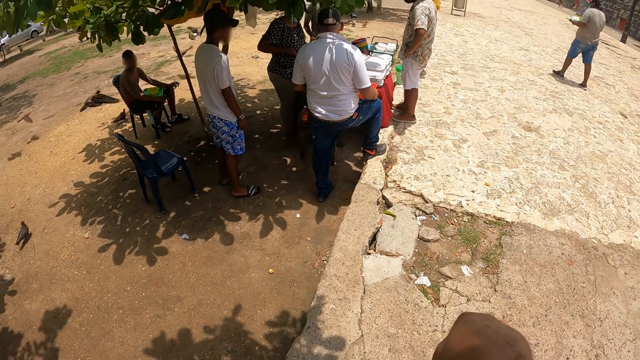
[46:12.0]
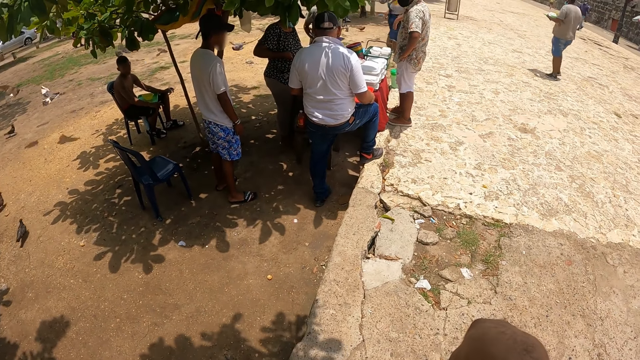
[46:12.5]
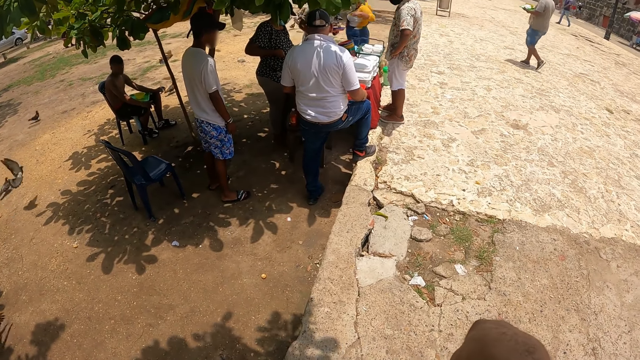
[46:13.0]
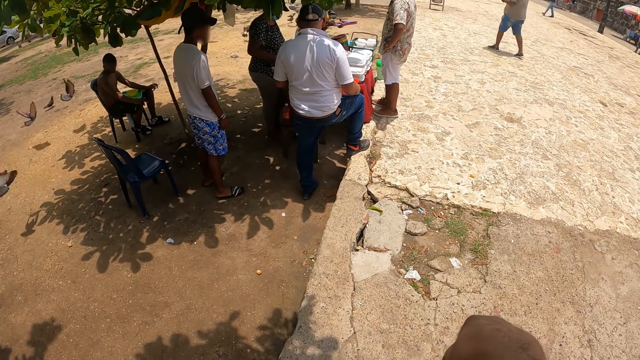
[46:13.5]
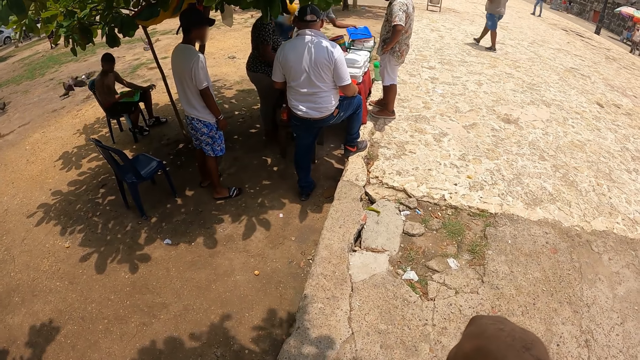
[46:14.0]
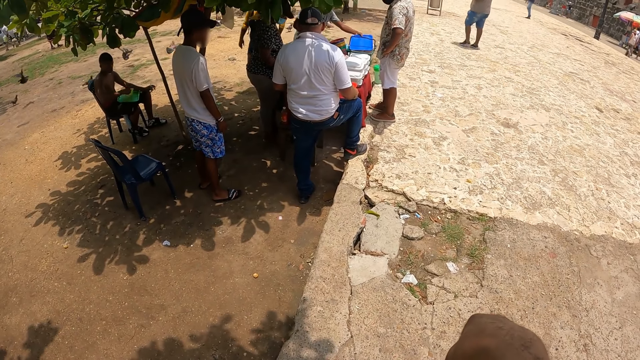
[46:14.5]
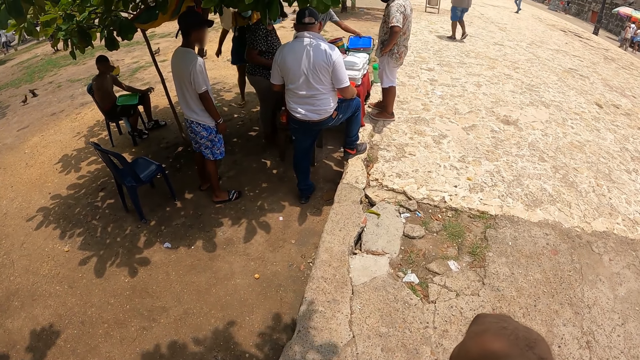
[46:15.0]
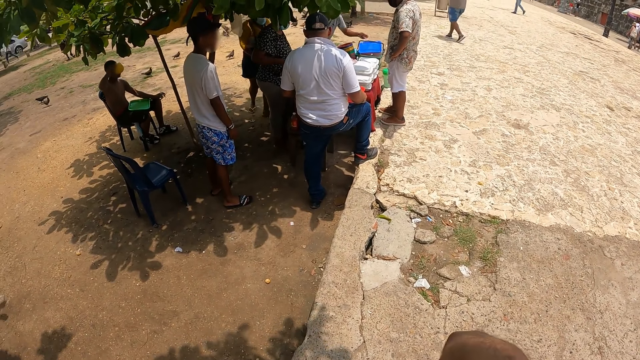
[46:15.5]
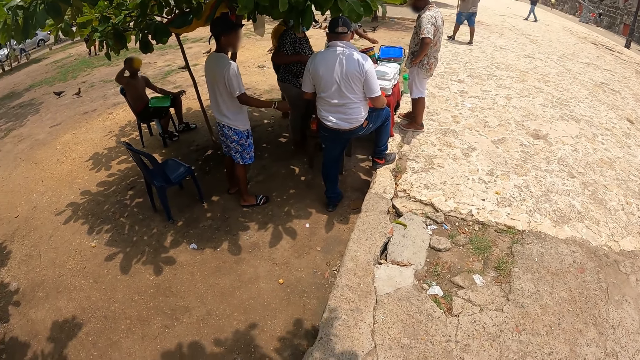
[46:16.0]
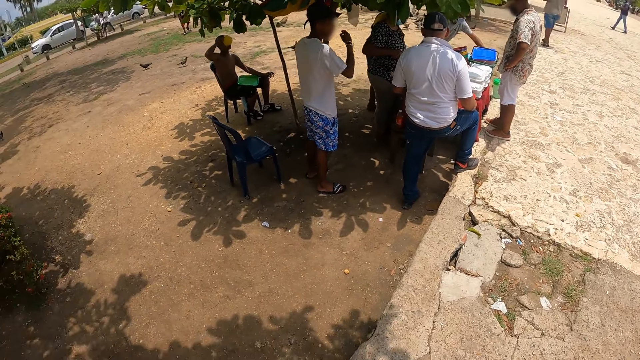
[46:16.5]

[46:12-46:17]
The camera wearer stops.

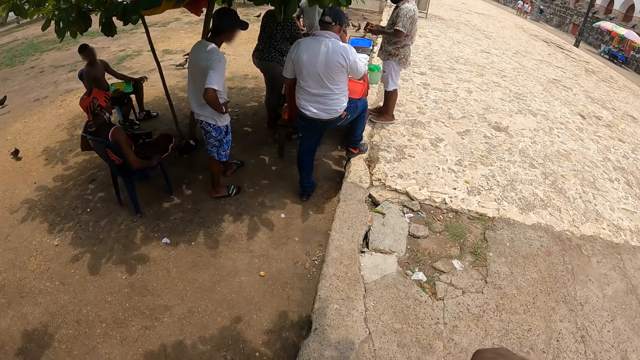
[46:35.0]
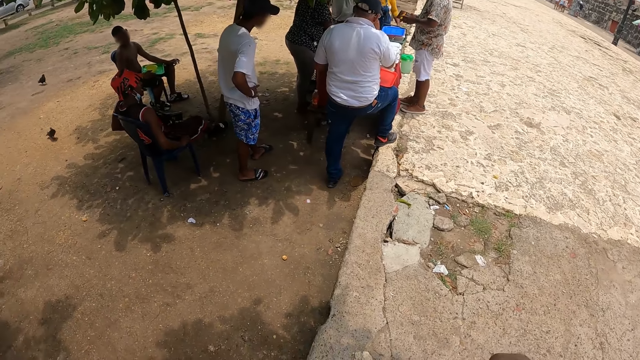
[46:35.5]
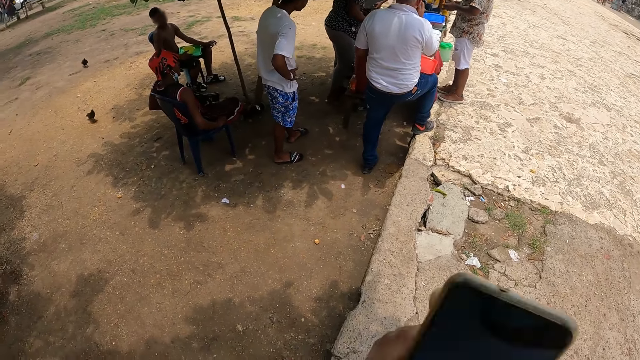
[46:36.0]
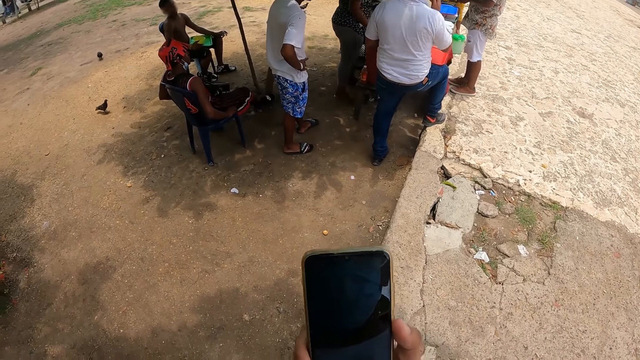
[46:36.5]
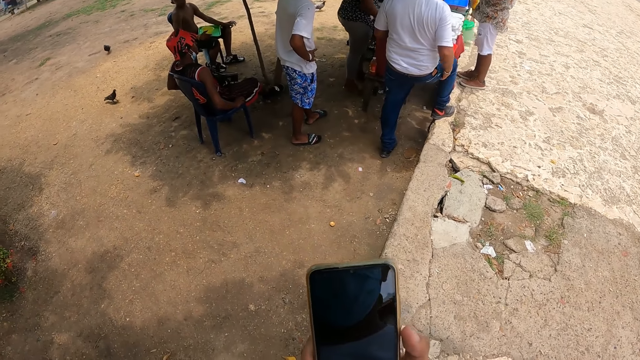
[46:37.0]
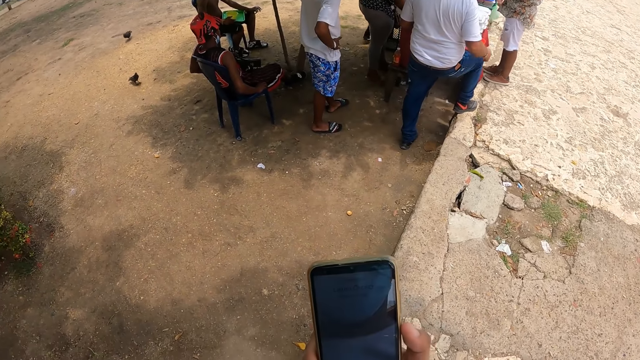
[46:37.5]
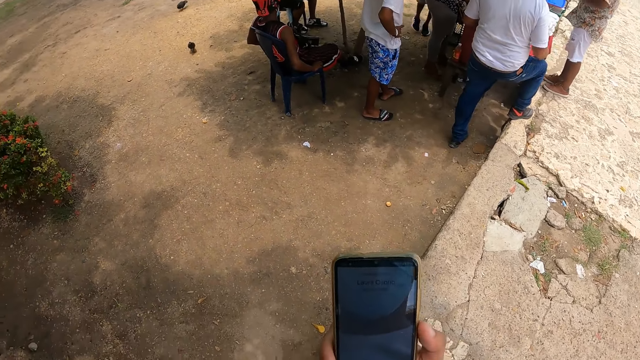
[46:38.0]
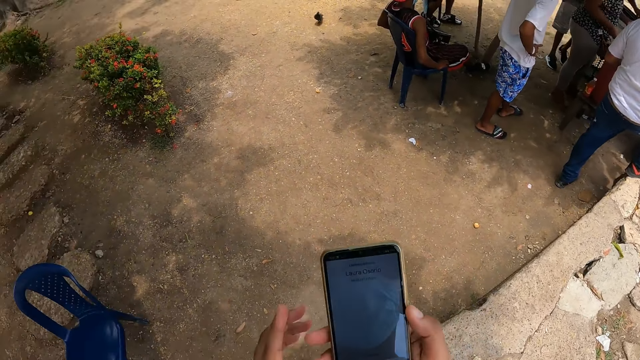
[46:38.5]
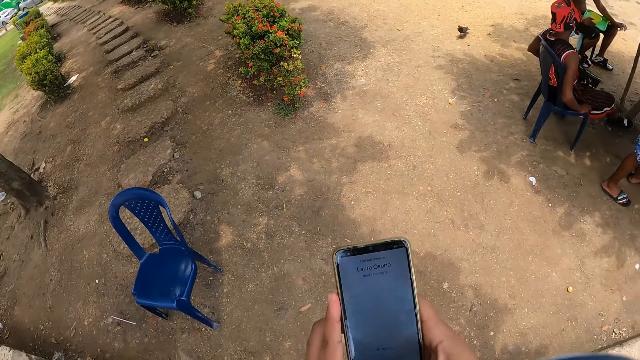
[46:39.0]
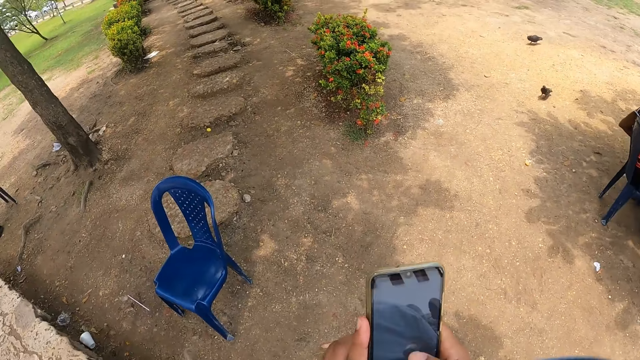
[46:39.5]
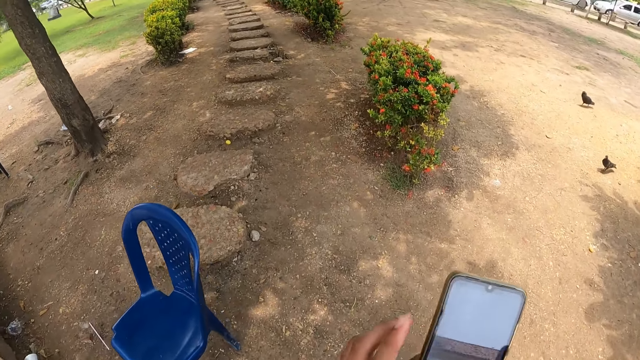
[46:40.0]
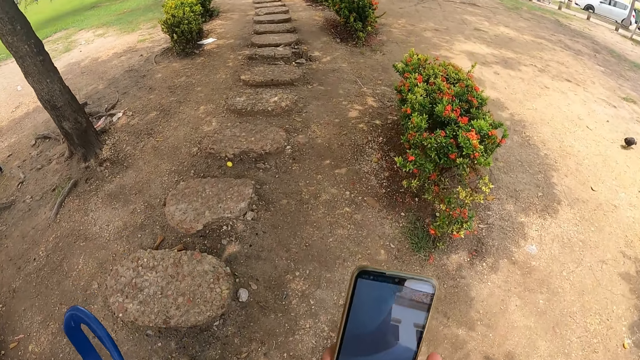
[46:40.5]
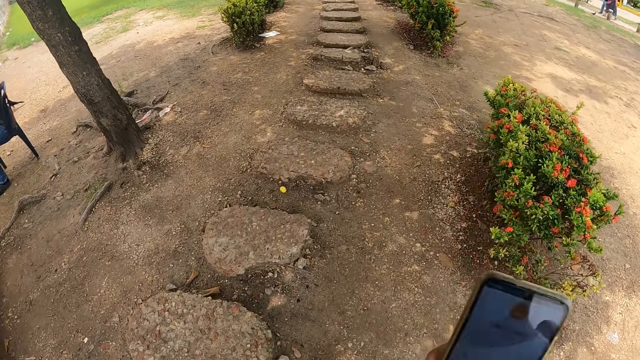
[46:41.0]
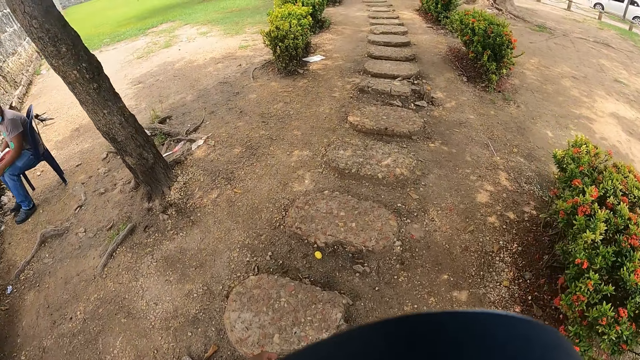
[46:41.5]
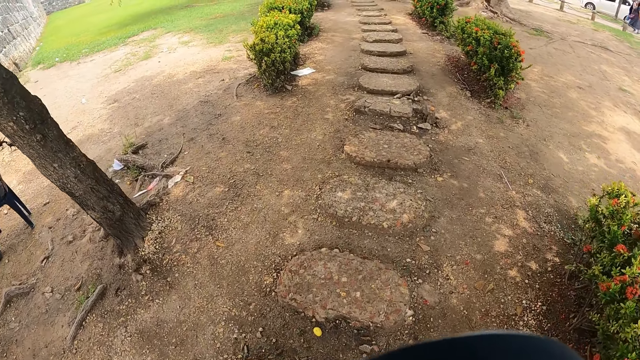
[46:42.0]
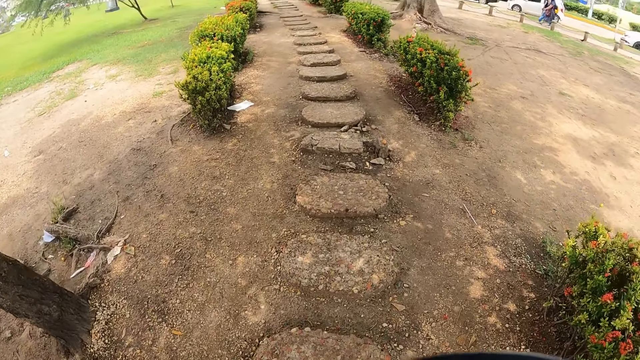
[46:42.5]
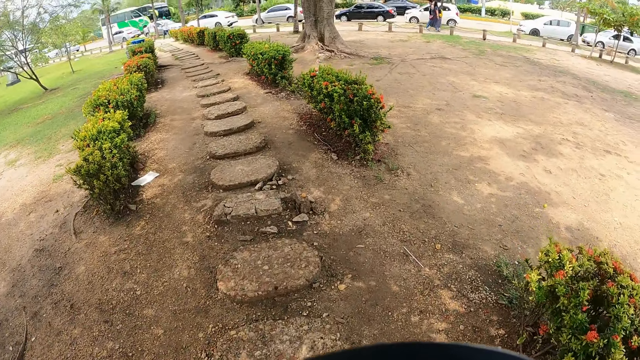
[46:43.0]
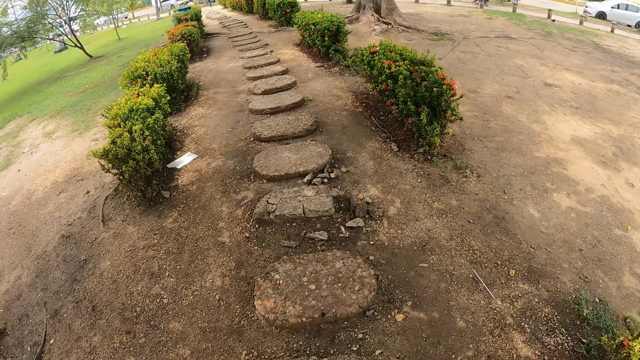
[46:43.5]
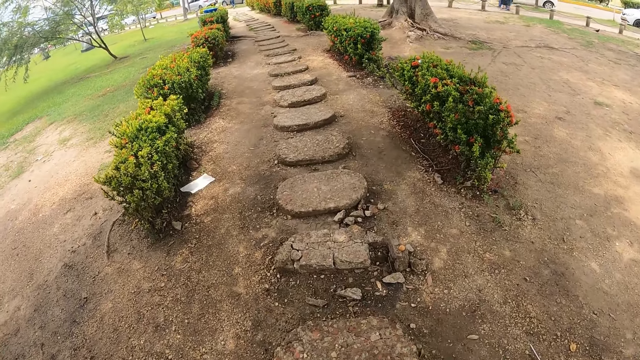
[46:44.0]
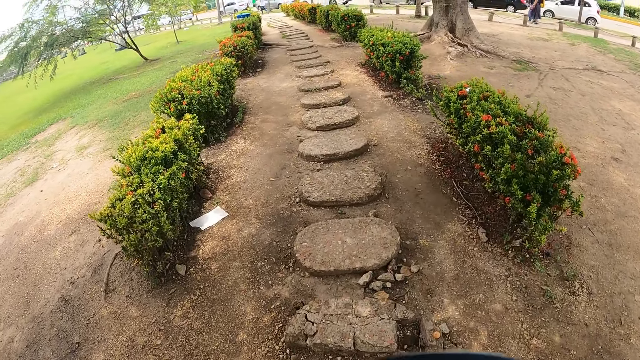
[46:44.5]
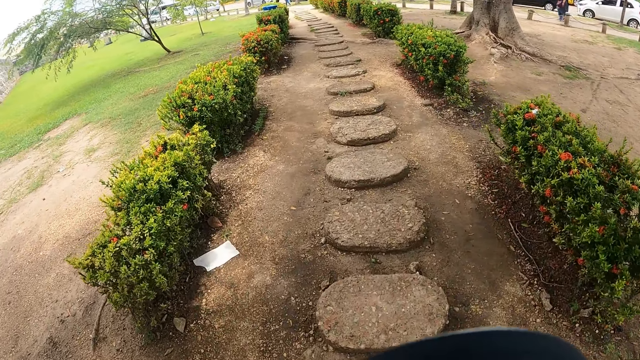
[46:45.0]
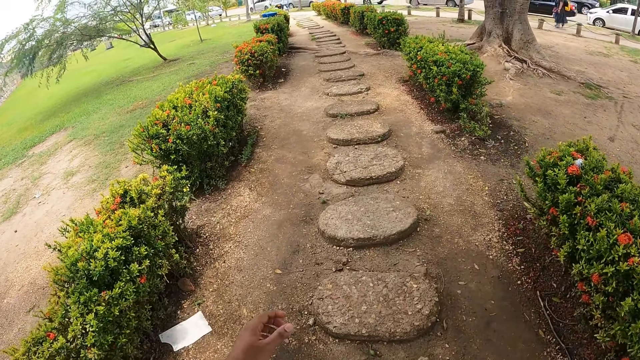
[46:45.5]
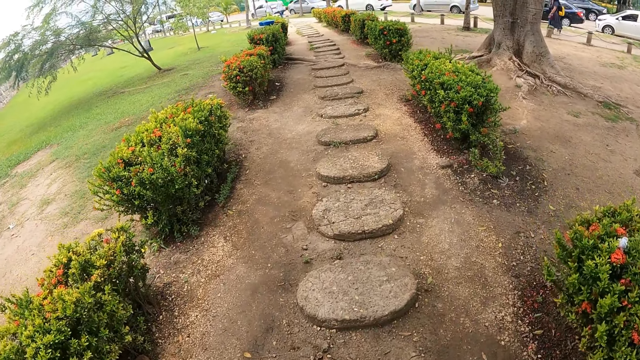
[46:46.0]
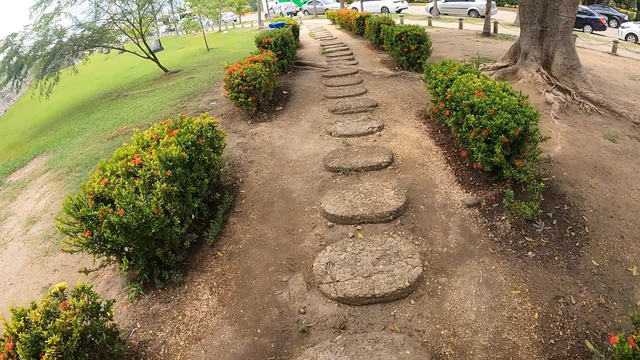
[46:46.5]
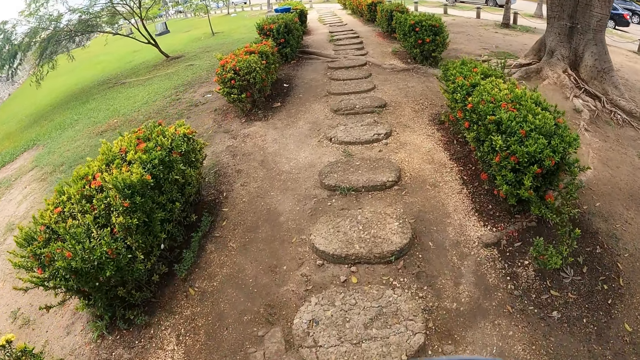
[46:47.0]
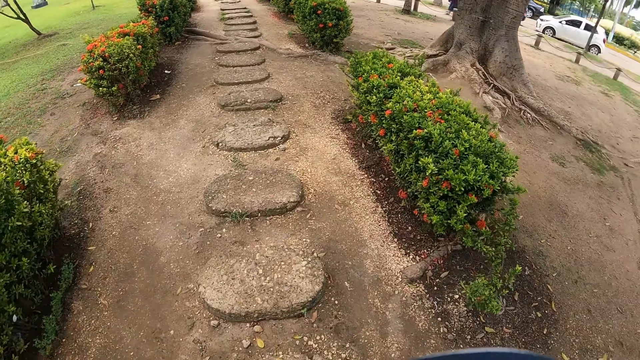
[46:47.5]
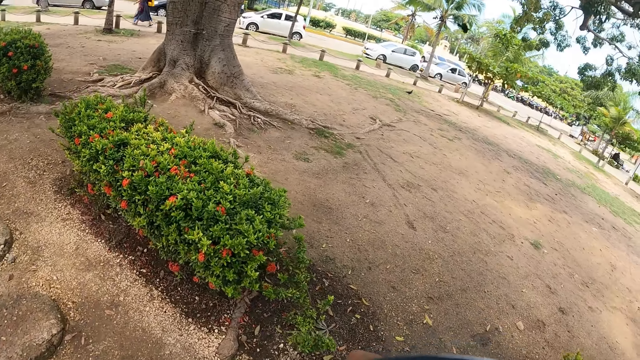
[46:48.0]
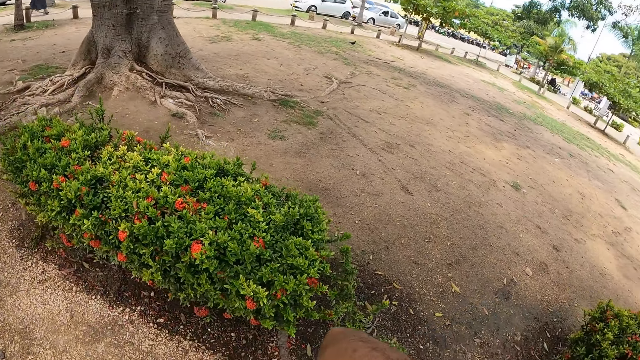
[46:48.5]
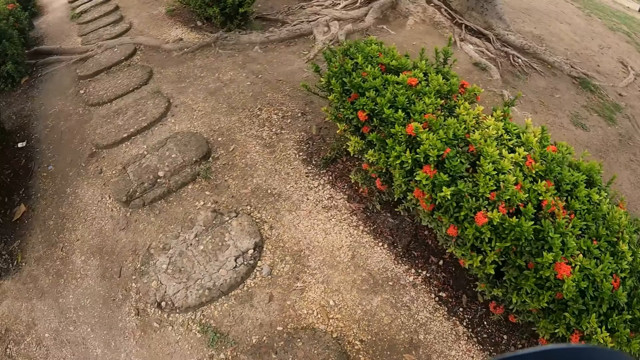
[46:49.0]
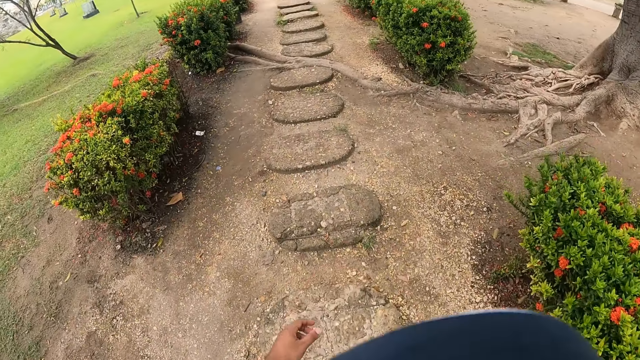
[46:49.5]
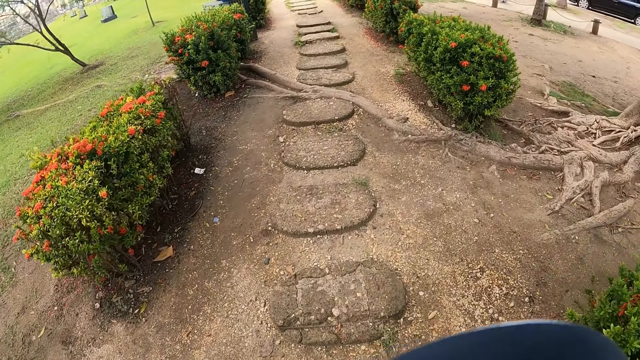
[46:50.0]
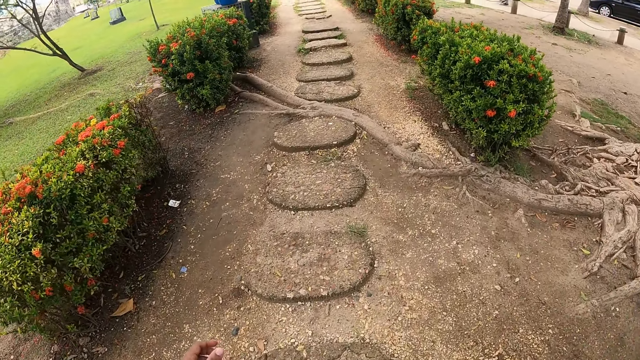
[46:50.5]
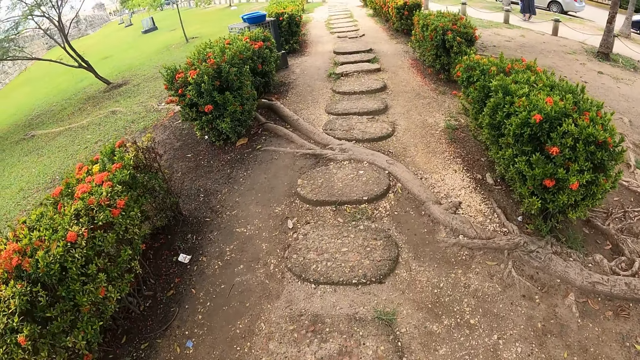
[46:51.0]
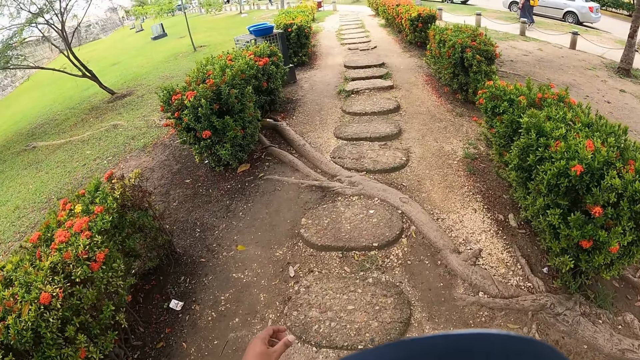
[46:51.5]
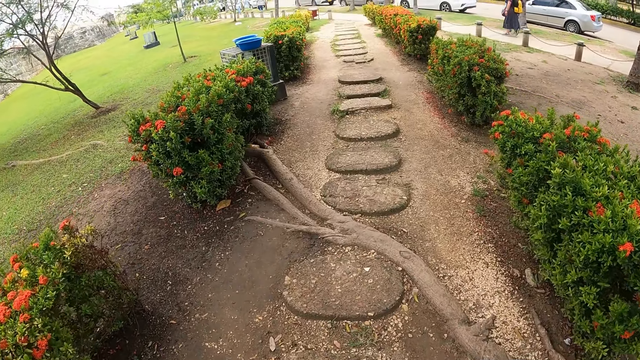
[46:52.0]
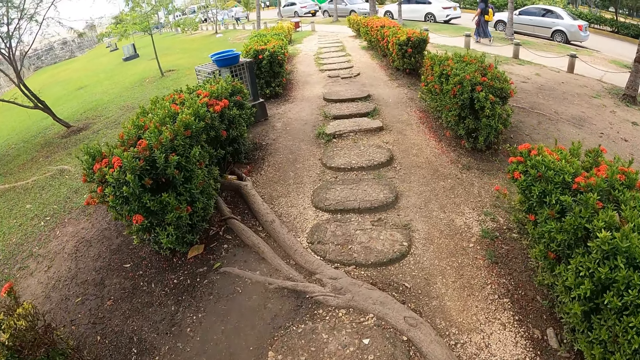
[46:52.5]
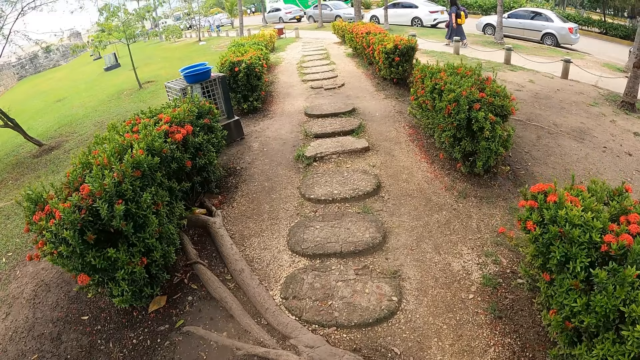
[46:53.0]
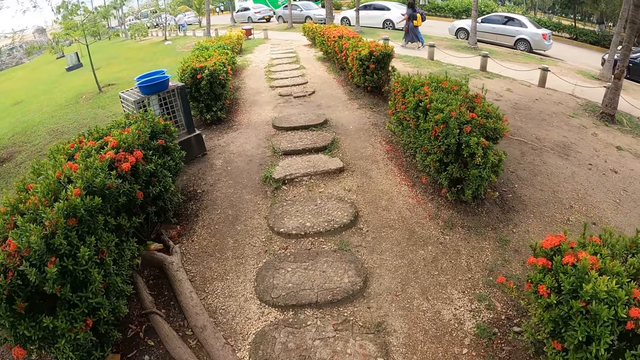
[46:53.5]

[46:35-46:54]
The camera wearer moves the phone forward. They operate the phone. They hold the phone. They walk around the street. They move a hand aside. They lift the phone up. They look around. They look forward. They walk around the street.
